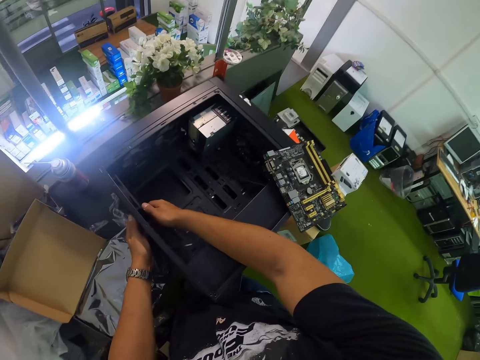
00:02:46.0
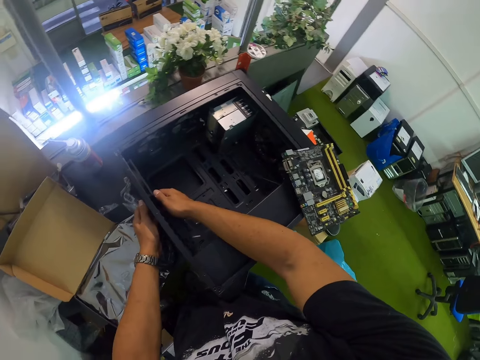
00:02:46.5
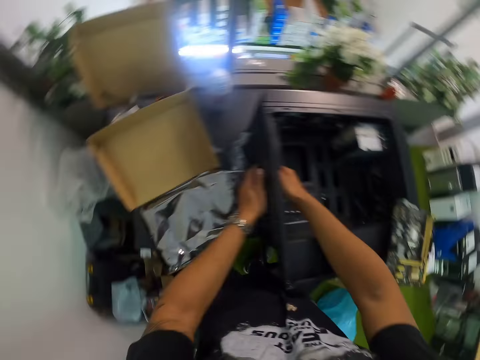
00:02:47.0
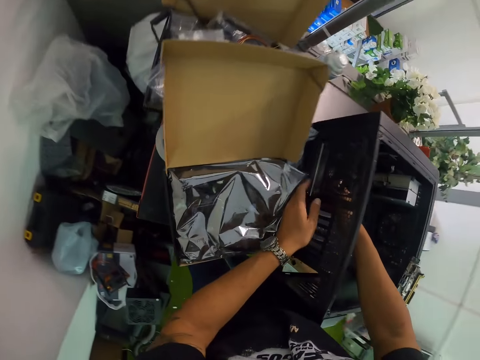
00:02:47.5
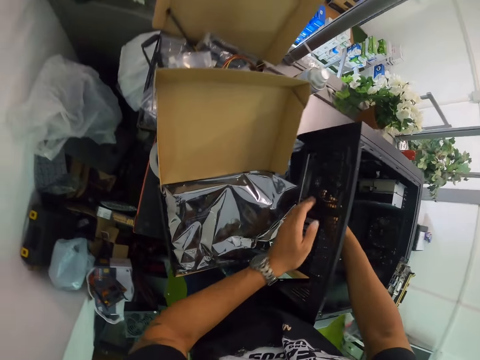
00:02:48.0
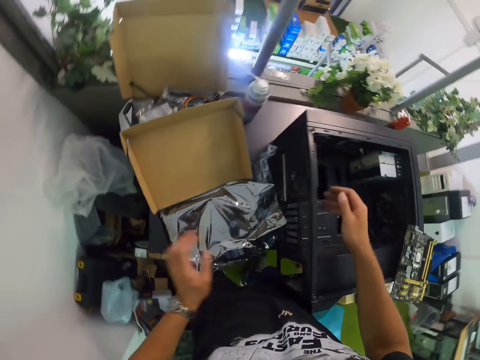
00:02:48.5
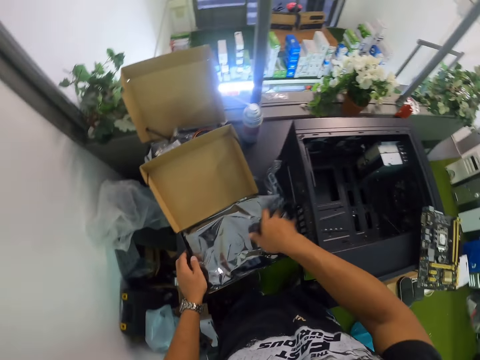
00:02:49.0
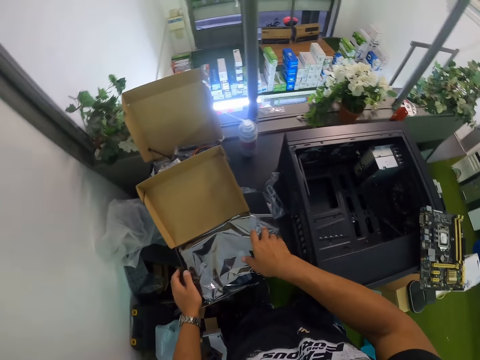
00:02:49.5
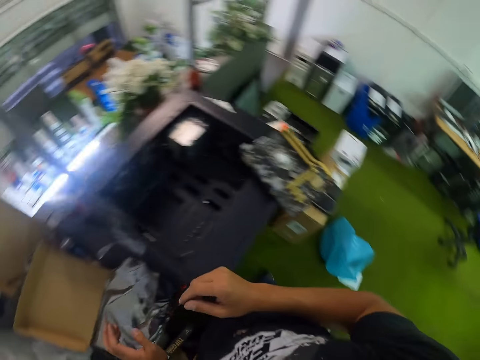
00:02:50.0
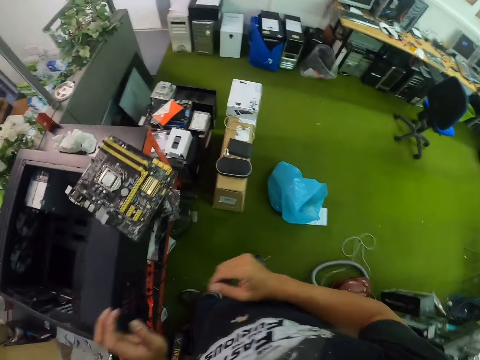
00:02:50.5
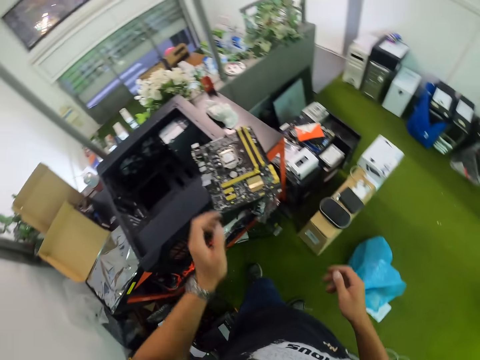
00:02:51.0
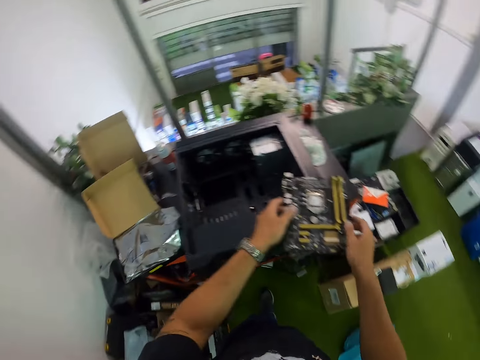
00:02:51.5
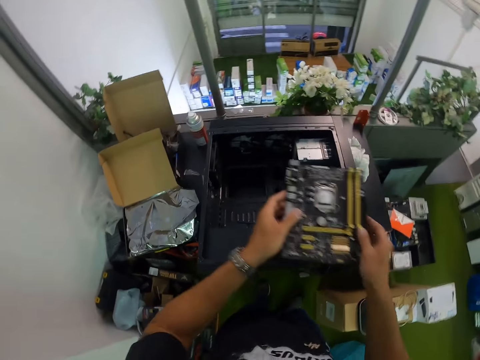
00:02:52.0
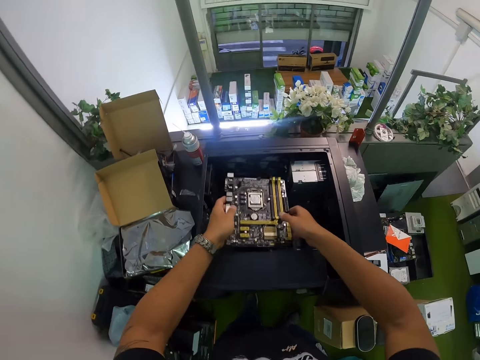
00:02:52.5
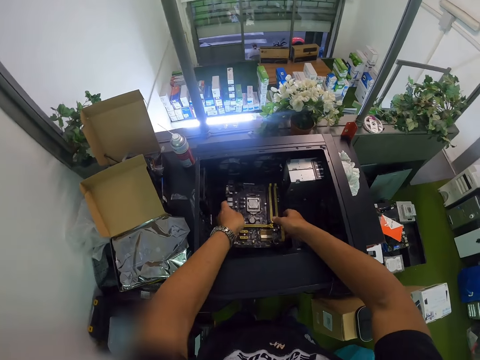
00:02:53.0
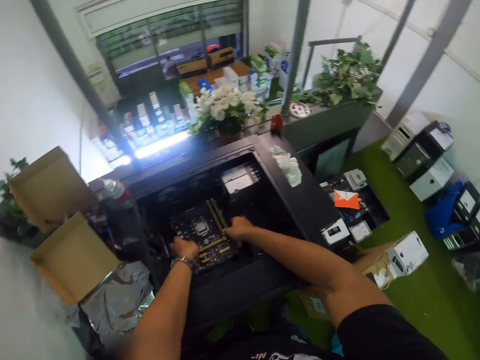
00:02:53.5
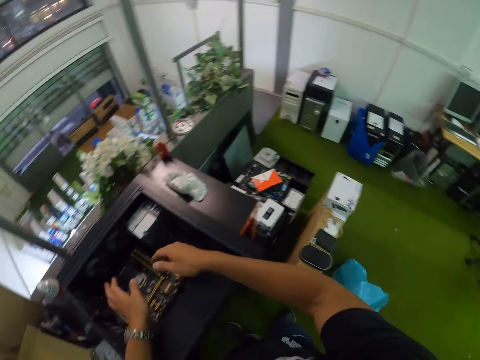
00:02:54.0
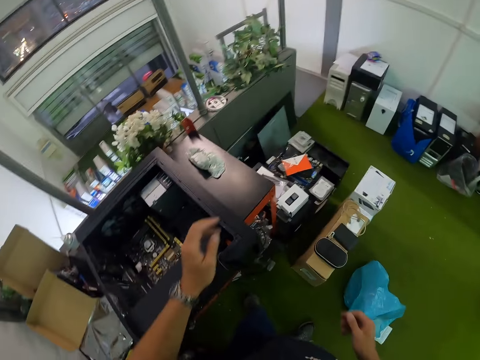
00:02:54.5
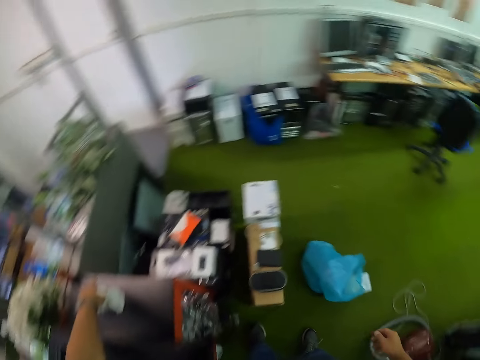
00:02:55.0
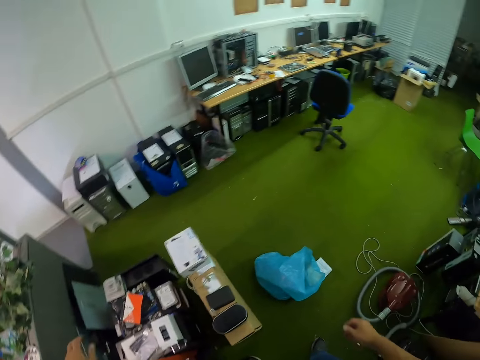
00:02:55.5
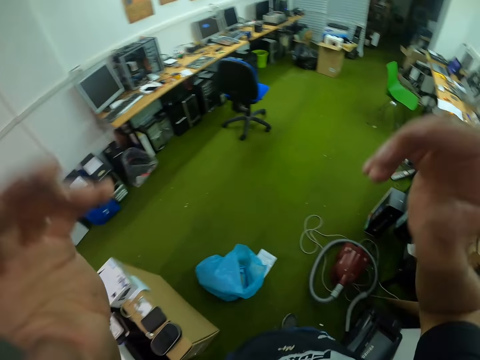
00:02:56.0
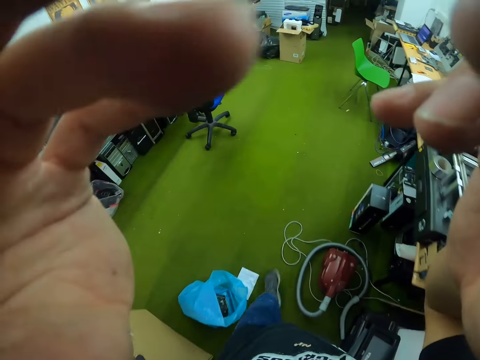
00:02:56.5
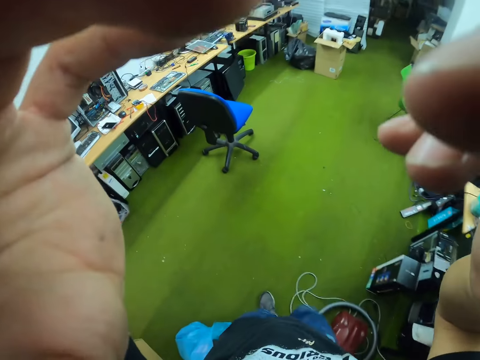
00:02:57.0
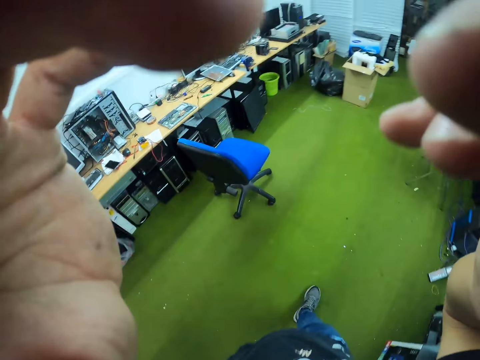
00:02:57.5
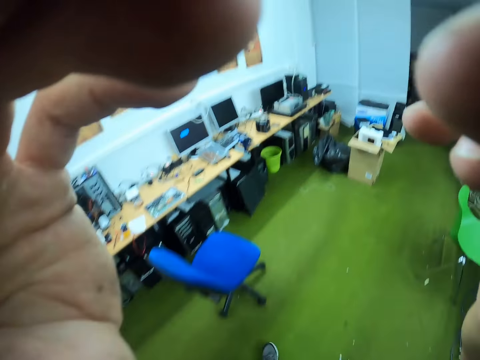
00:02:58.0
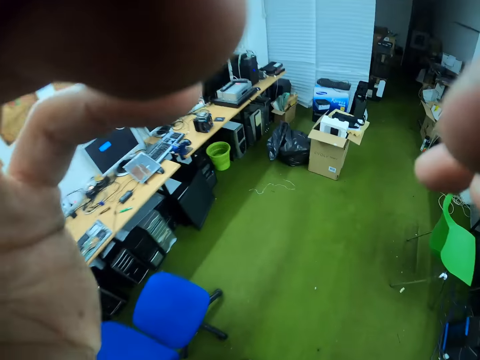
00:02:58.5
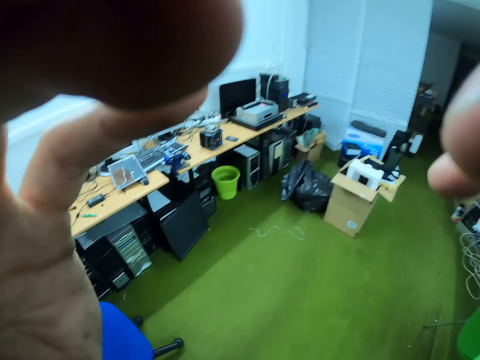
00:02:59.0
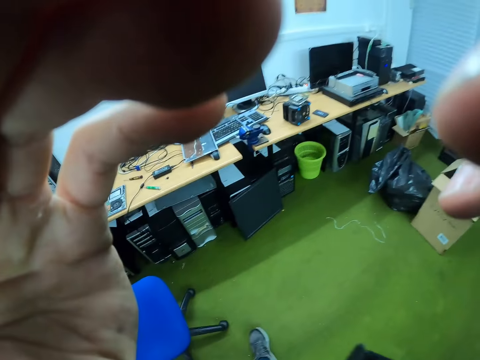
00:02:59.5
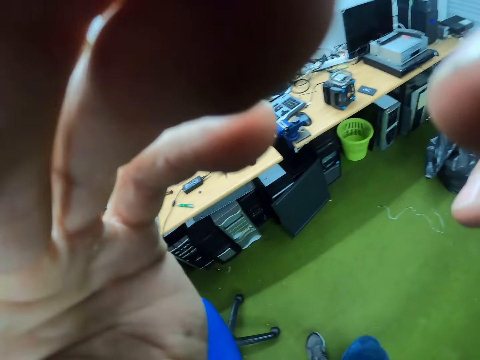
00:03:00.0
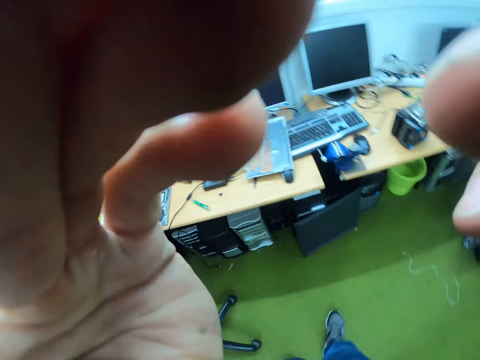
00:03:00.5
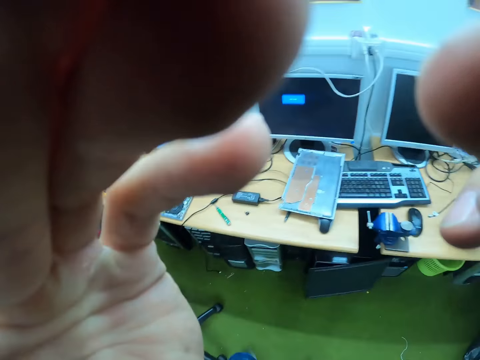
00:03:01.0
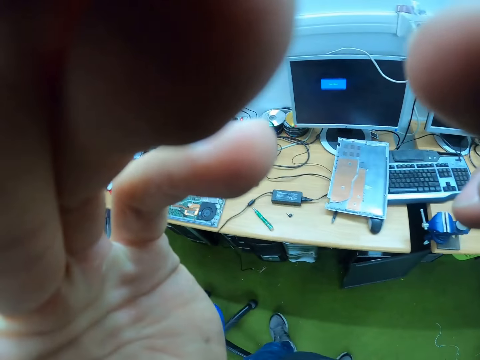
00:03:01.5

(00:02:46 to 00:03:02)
The camera wearer adjusts the port panel inside the desktop with both hands. He touches a printer. He moves the motherboard pack on the table with both hands. He touches a polythene bag. He picks up the motherboard on the desktop with both hands. He touches a printer part. He puts the motherboard inside the desktop with both hands. He touches the white cloth on the table with his left hand. He raises both hands towards his face. He walks around the computer room.
